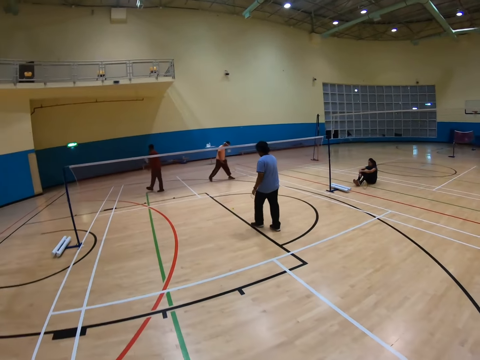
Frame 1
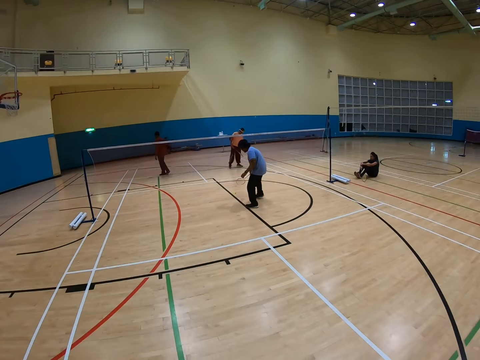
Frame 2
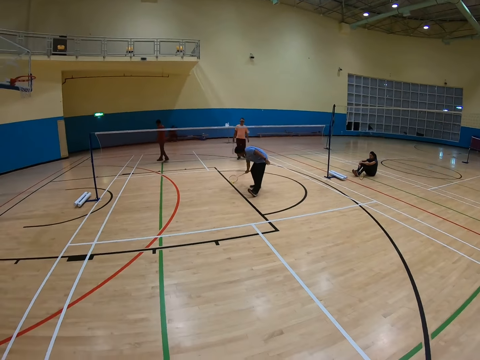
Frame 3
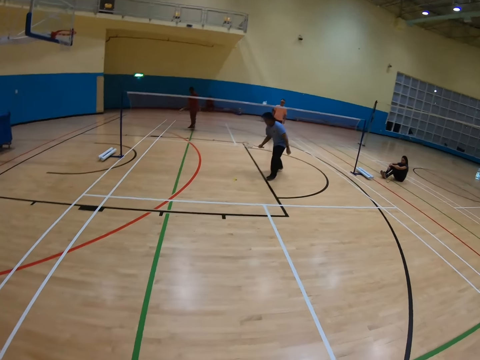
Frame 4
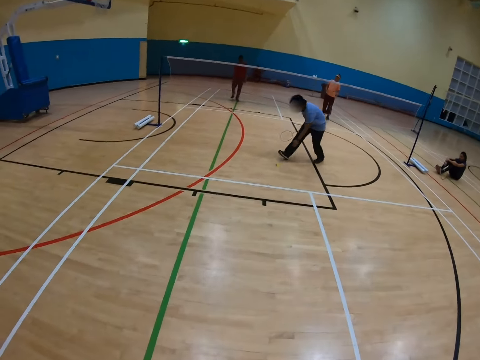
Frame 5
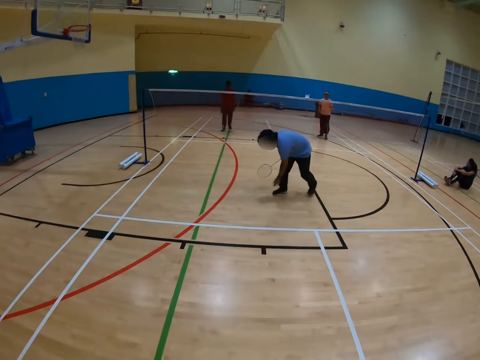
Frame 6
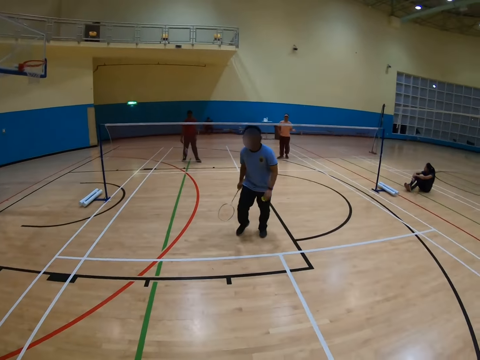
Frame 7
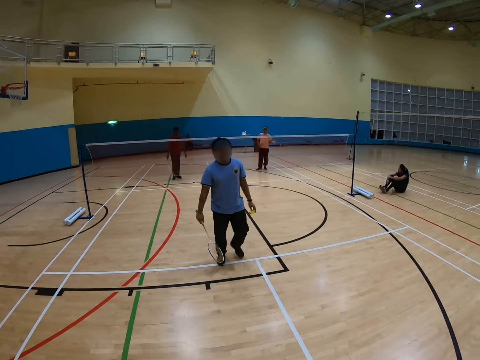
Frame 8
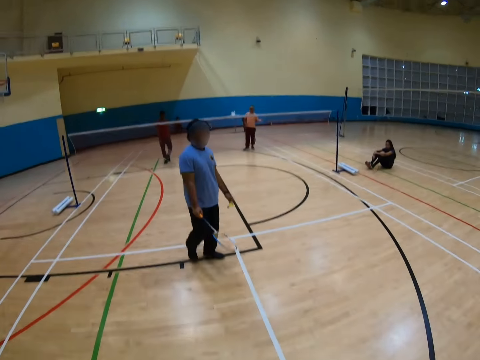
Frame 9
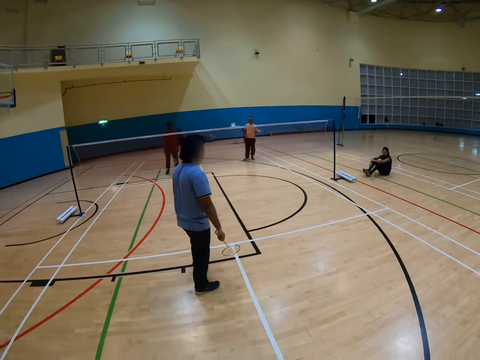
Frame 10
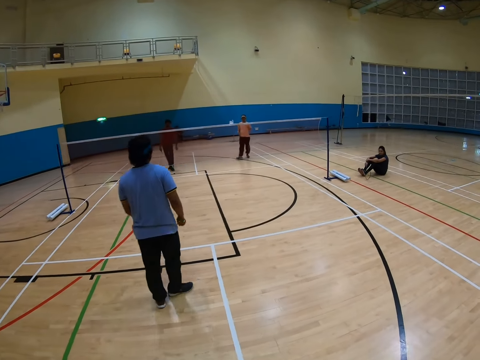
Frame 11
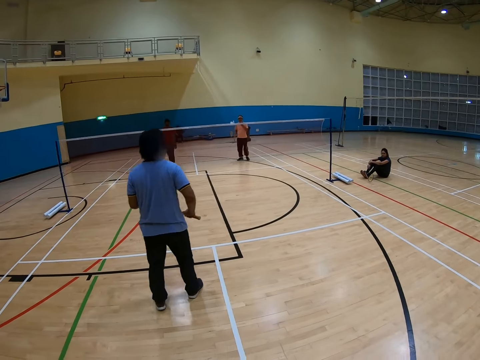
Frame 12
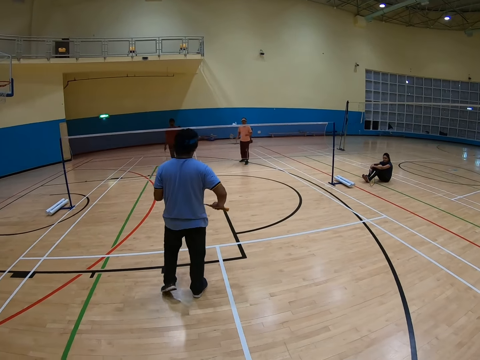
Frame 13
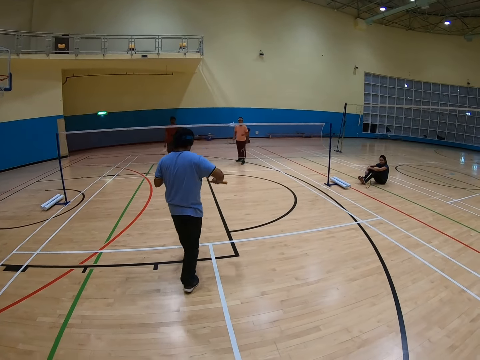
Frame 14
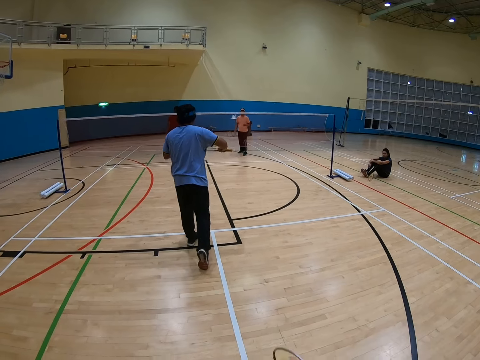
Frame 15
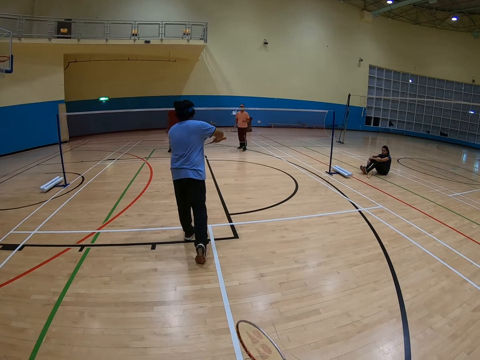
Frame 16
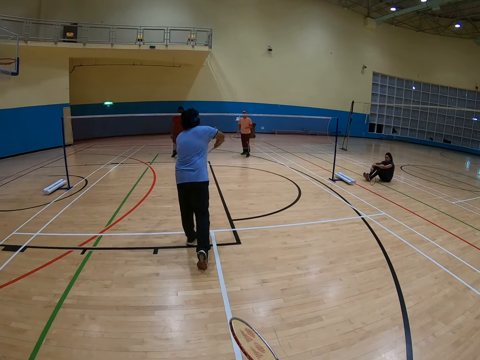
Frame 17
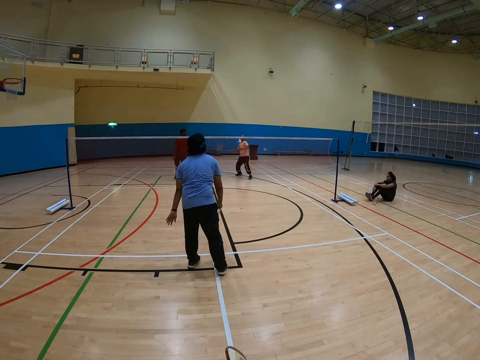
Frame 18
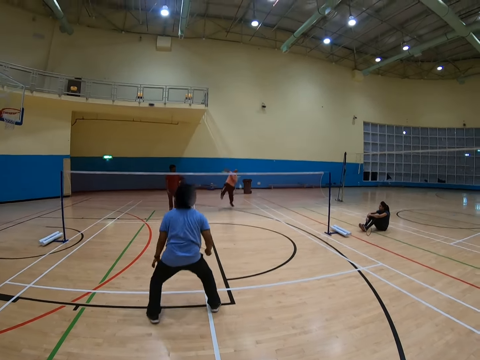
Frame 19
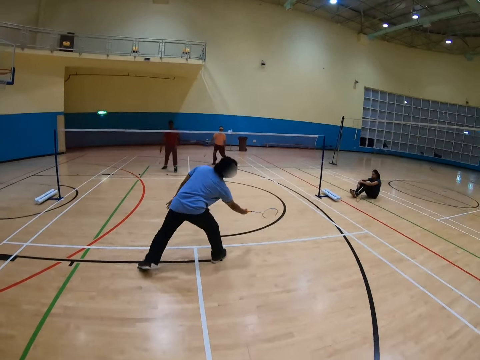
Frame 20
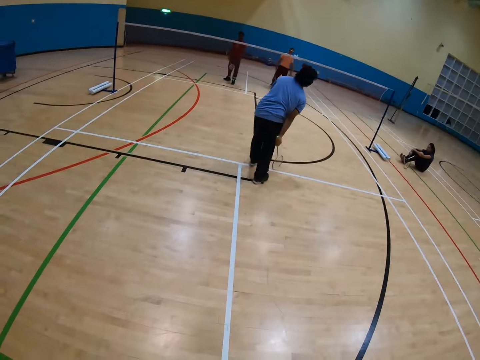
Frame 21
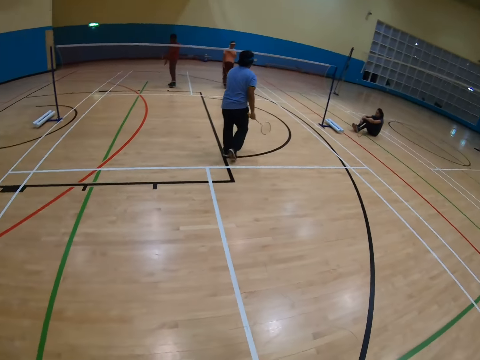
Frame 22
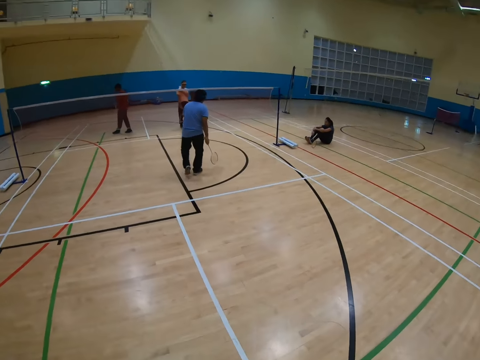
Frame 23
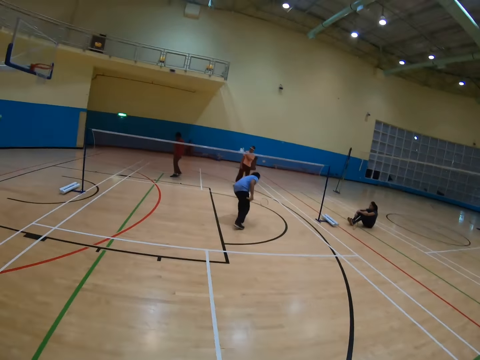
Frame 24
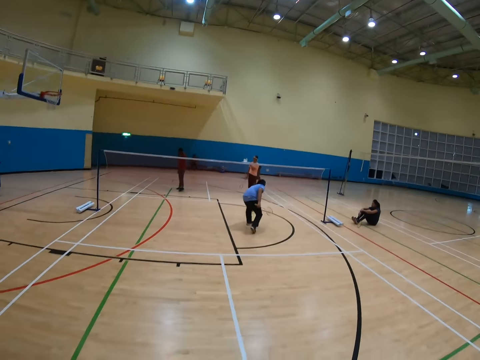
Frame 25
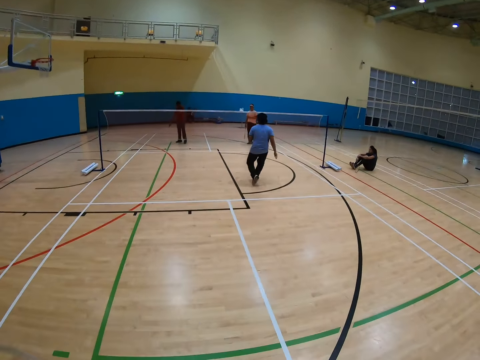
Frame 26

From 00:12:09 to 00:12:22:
A man collects the shuttle from the floor. The camera wearer plays badminton with the man and two other men.

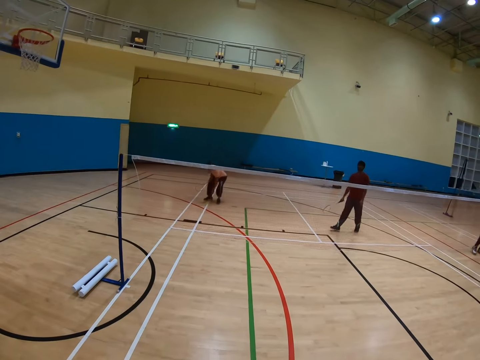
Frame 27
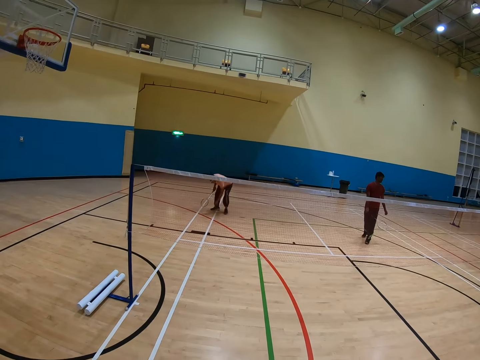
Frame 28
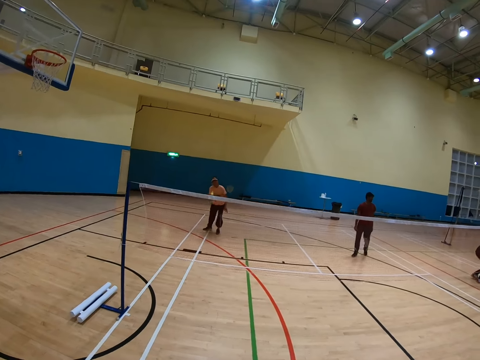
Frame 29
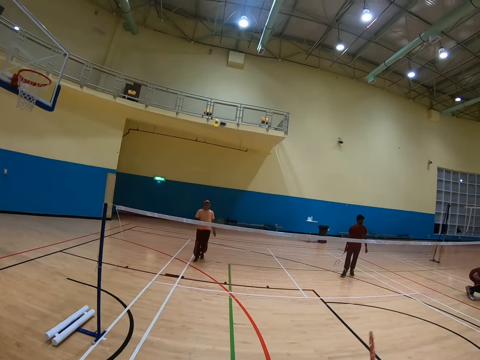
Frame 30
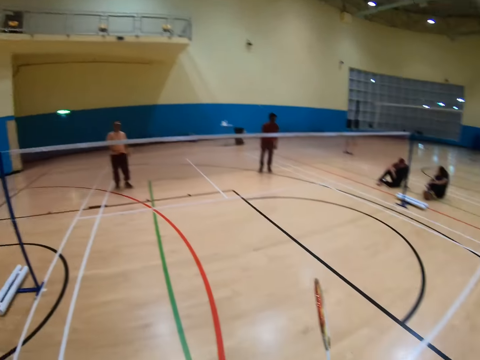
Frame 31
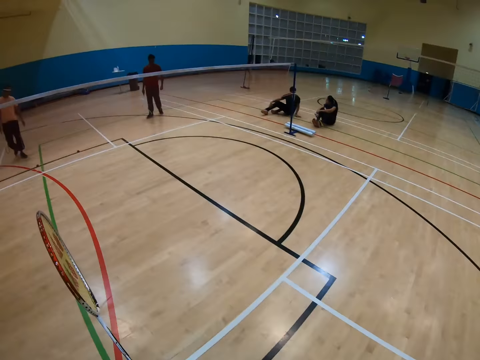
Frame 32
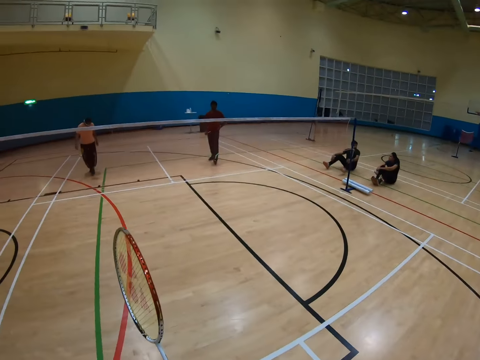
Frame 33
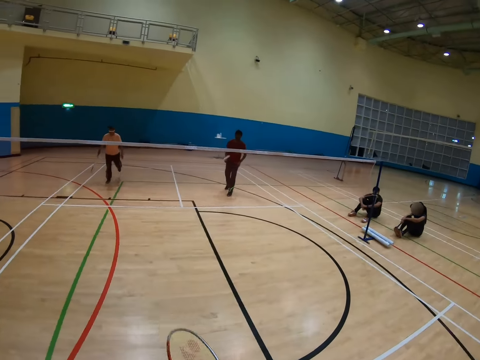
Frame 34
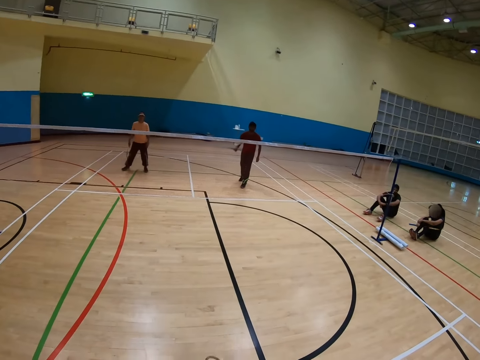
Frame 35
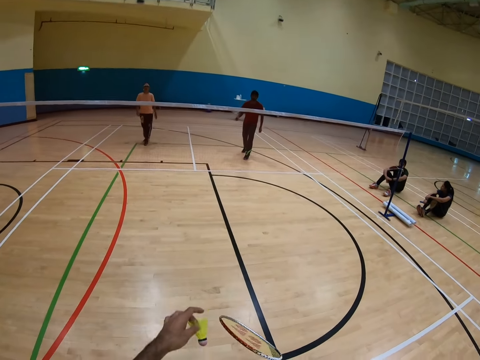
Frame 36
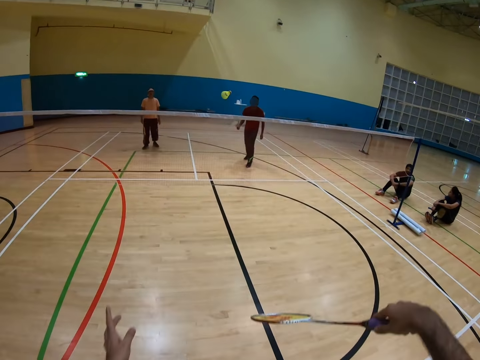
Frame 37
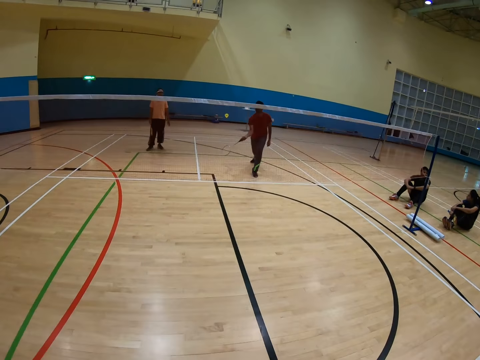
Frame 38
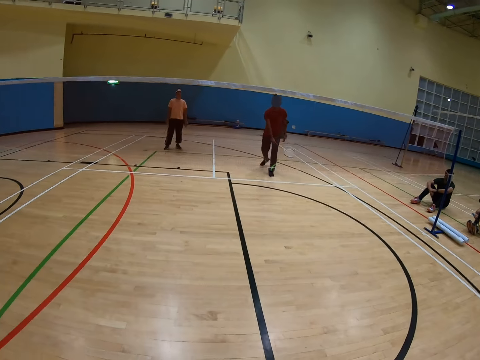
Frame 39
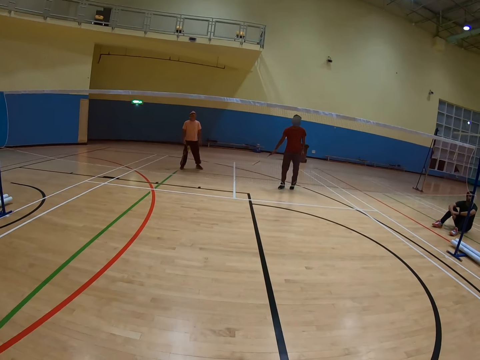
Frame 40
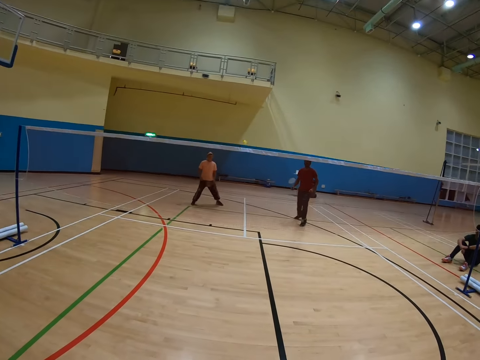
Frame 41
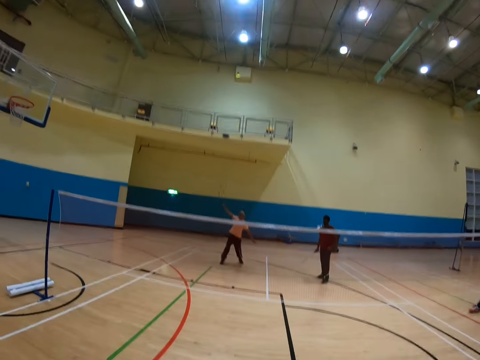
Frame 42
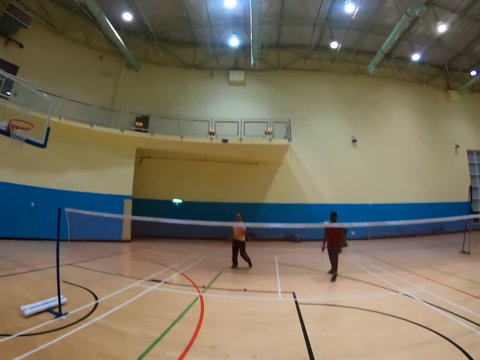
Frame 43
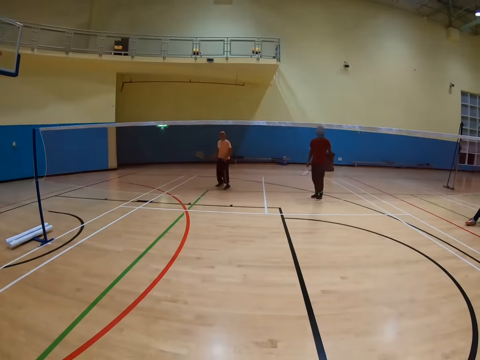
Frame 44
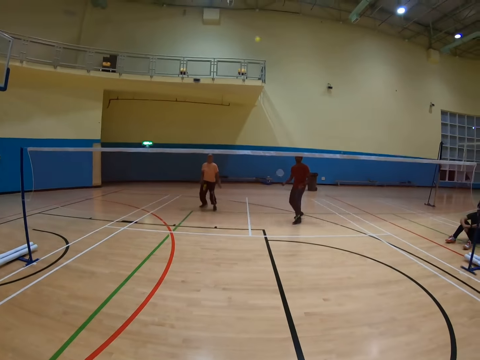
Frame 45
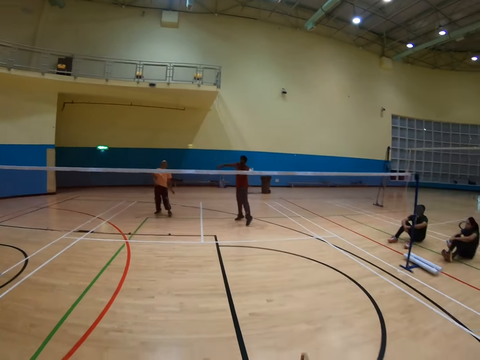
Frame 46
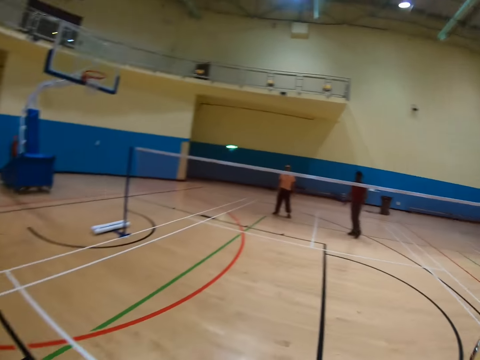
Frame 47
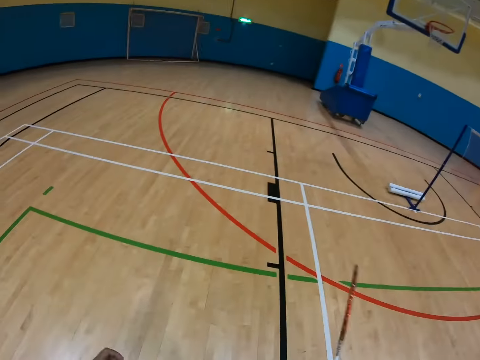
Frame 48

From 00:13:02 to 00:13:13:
The camera wearer catches the shuttle with a hand. They play badminton with three men.

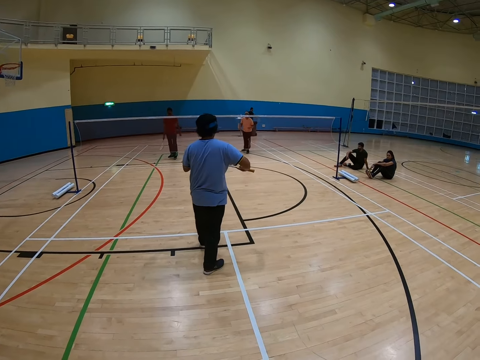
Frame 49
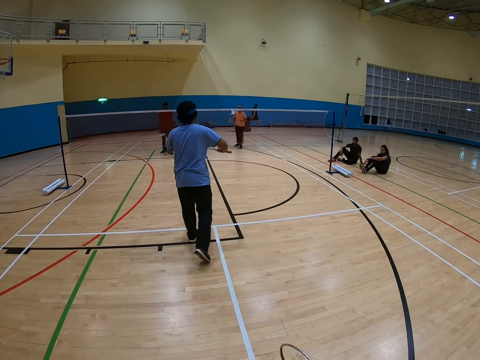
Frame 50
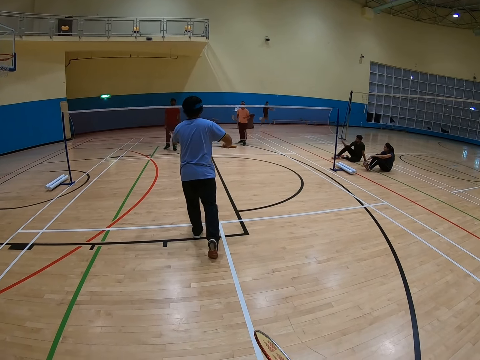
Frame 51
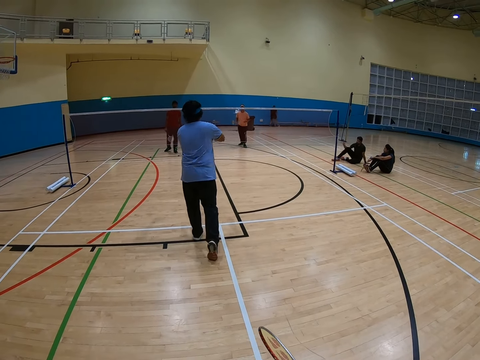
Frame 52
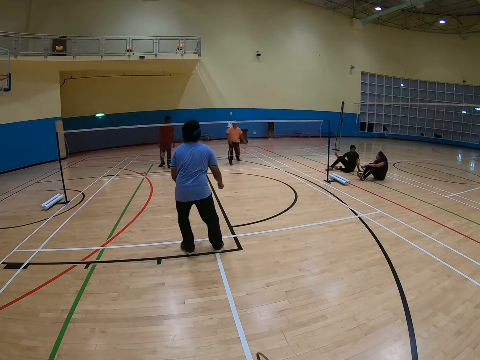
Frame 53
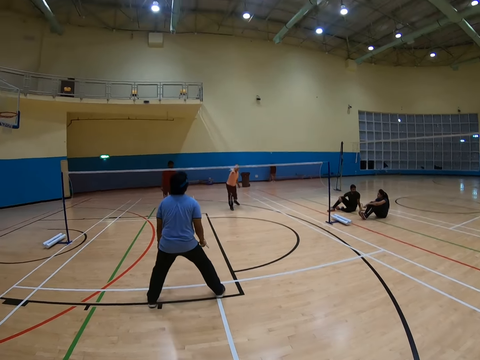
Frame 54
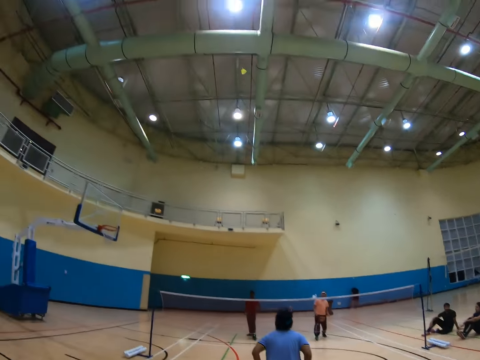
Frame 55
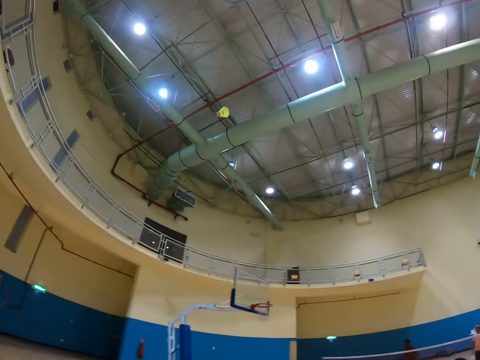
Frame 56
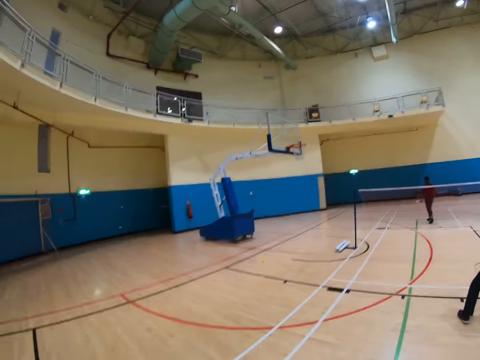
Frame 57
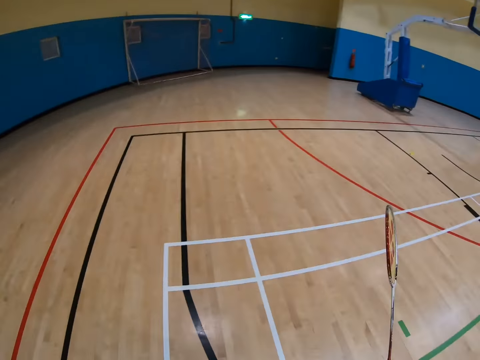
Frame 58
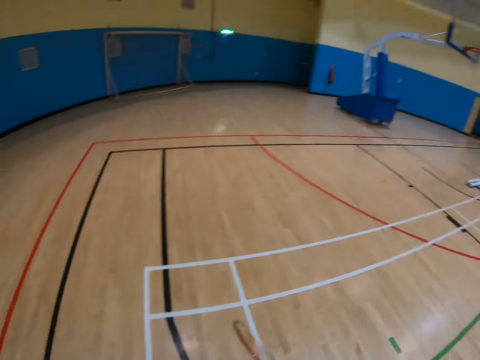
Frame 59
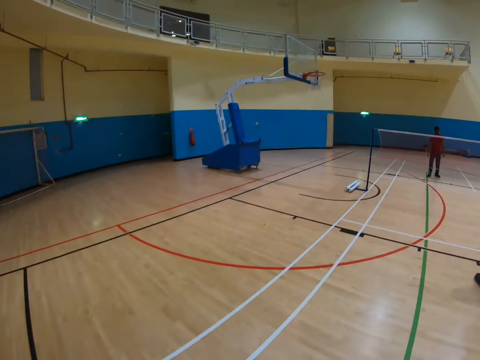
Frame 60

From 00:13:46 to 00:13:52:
The camera wearer plays a badminton game. They play the badminton game again.
